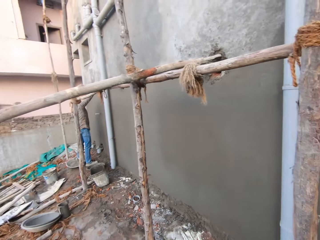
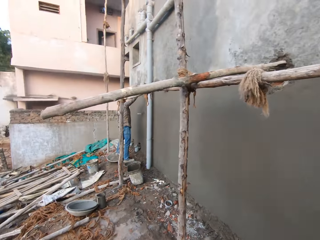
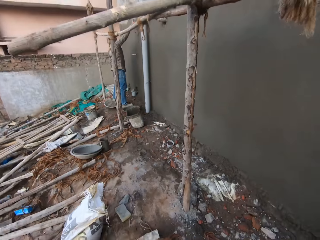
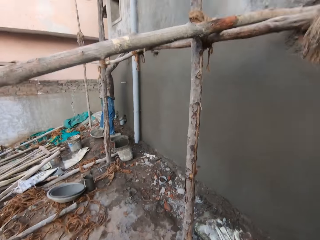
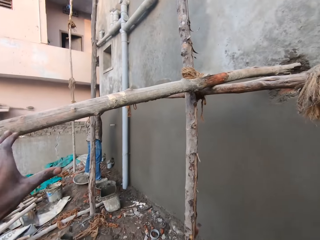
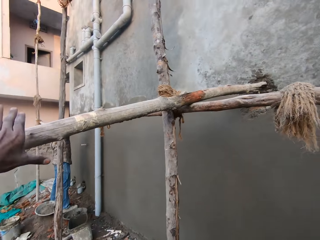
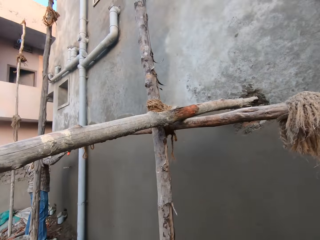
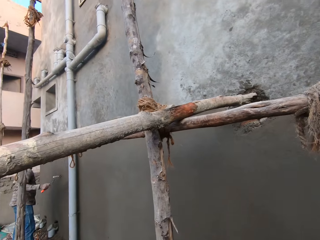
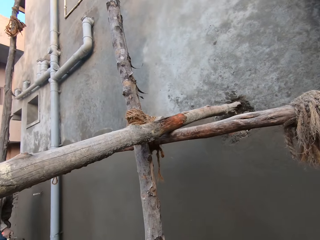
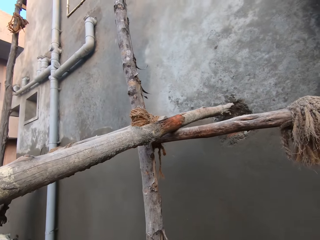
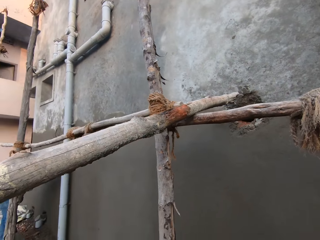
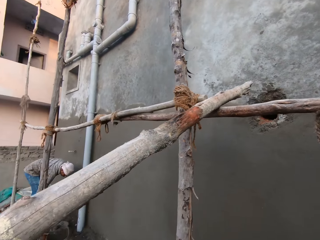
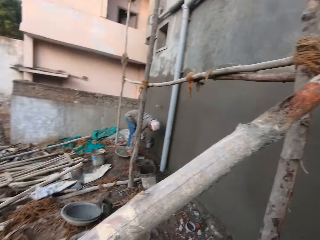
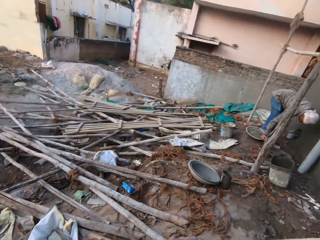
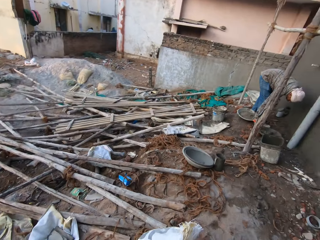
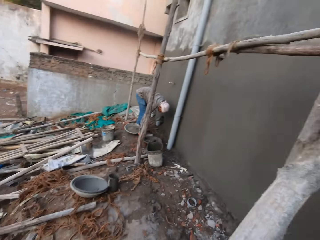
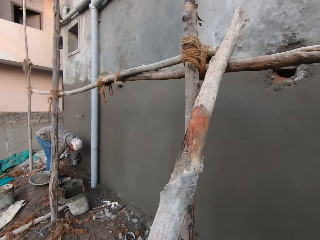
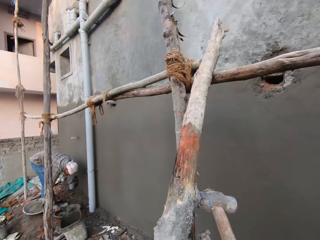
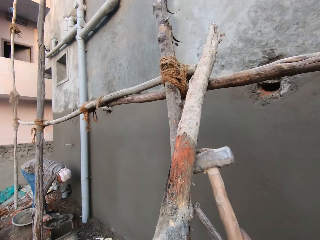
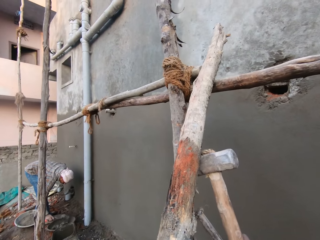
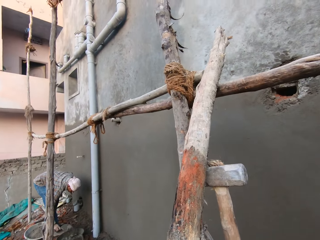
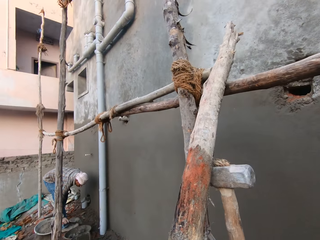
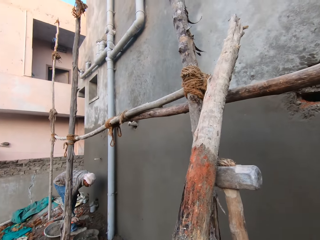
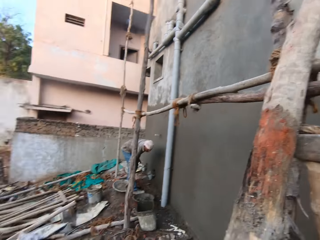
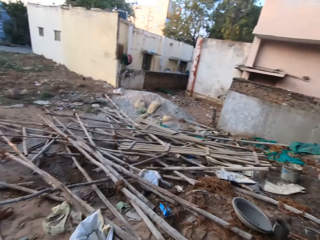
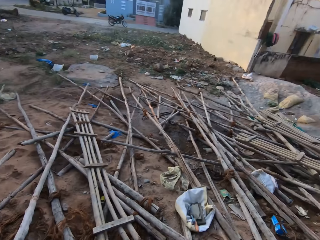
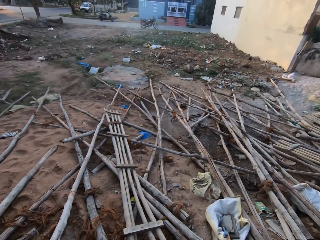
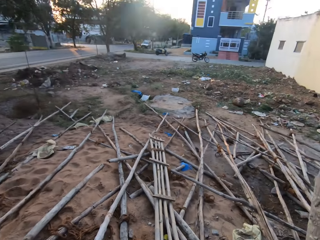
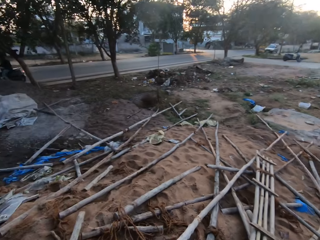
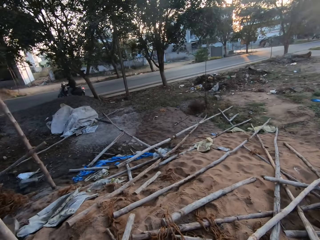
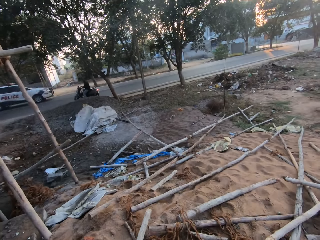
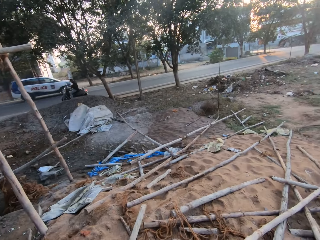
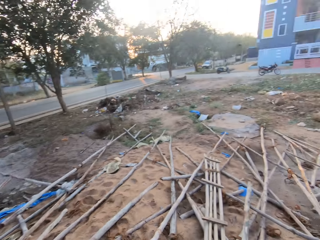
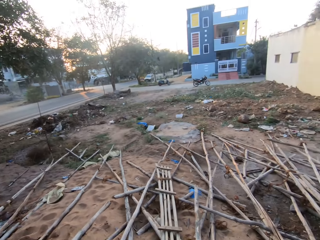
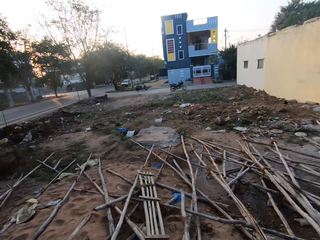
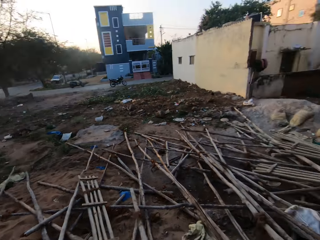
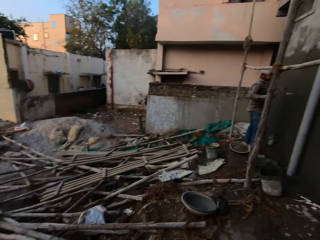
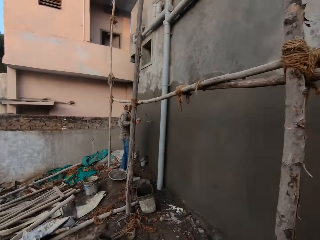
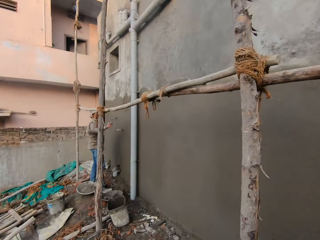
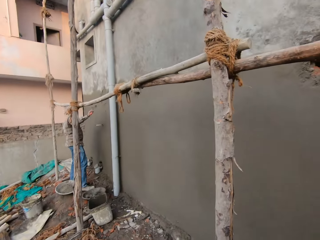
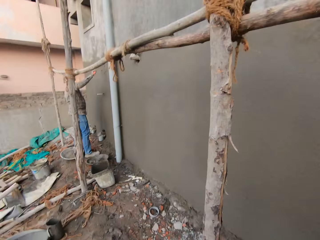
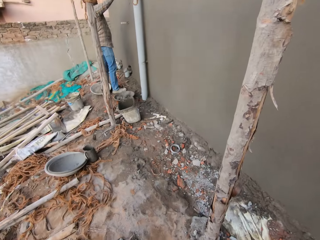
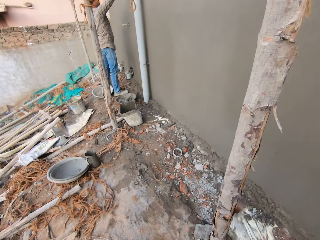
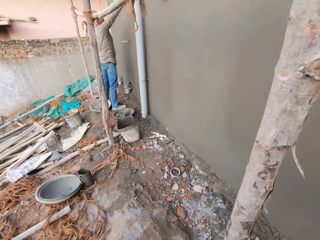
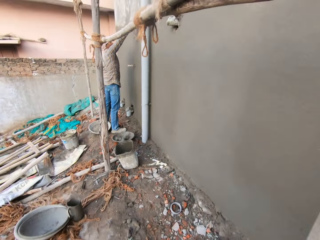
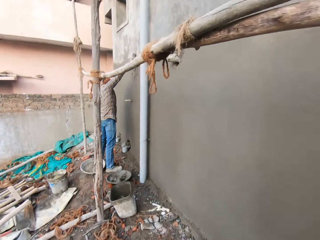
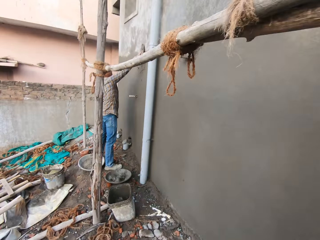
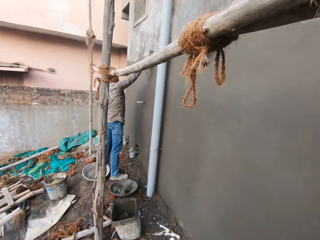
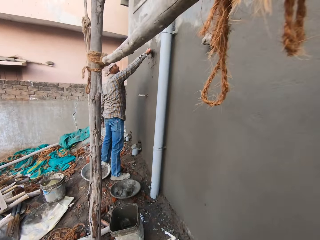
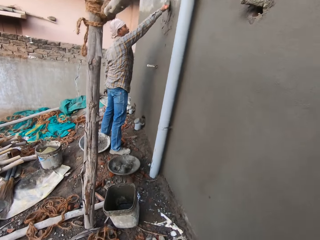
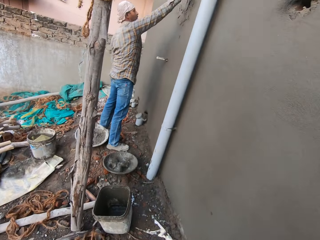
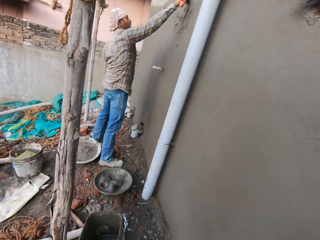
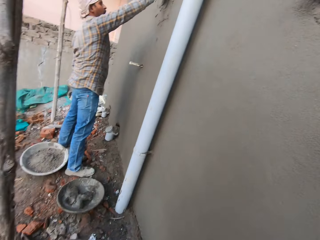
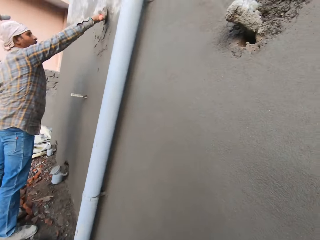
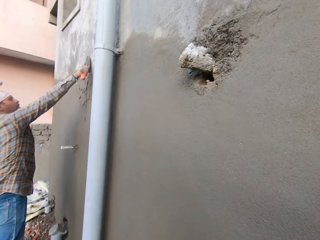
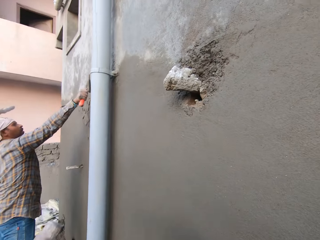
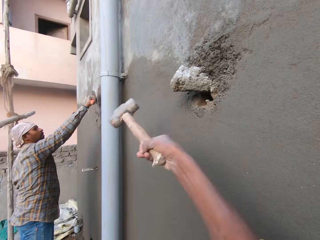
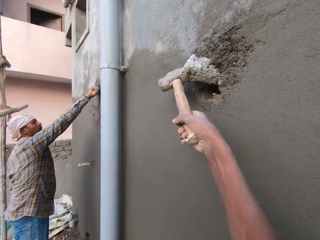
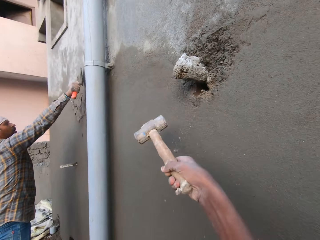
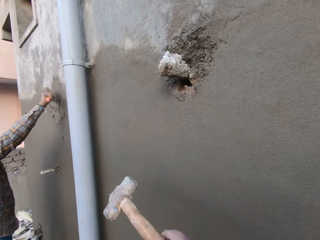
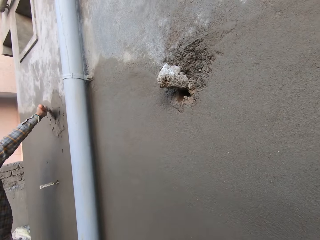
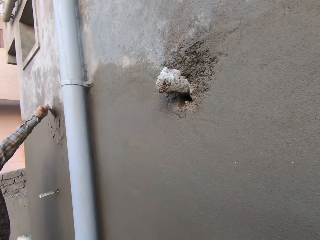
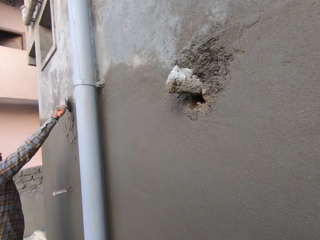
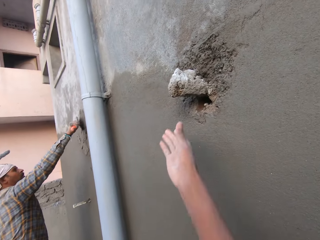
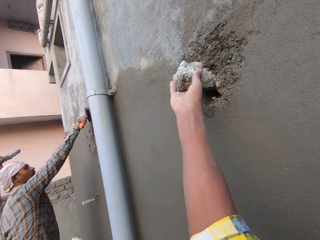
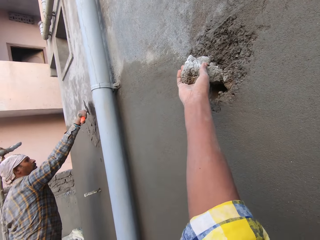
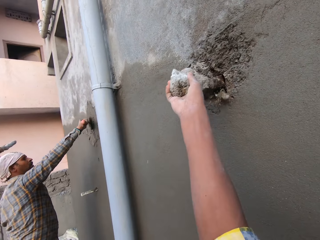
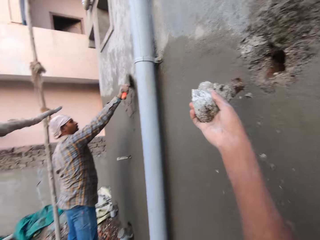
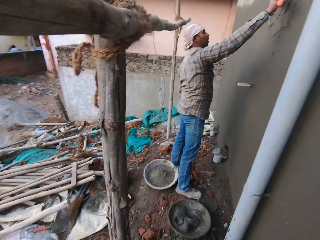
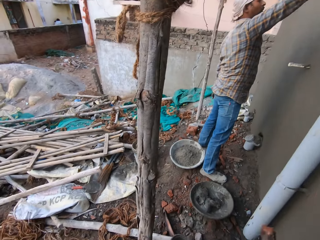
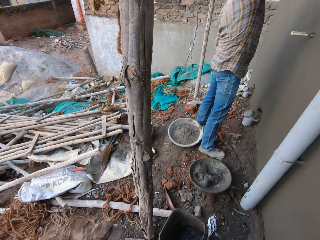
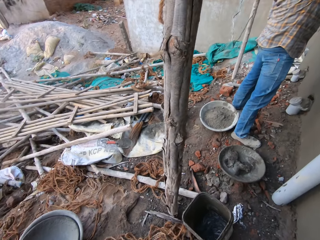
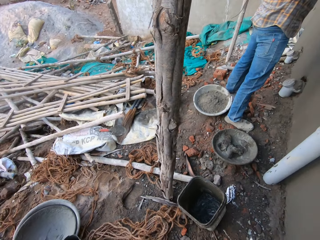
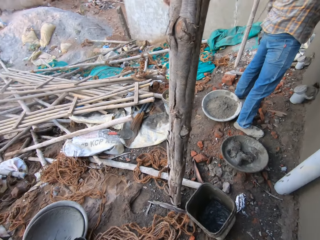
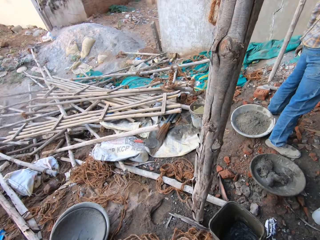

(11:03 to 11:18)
The man rubs cement on the wall with a trowel in his right hand. The camera wearer holds a bamboo stick or wood with his left hand. He pulls the bamboo stick on the wall stand with his left hand. The man scoops cement from a cement mixing bowl with the trowel in his right hand. The camera wearer pushes the bamboo stick with the hammer in his right hand. He throws the wood on the ground. The man rubs cement on the wall with the trowel in his right hand. The man plasters wall holes in the site building. The camera wearer hits a stone in a hole on the wall with the hammer in his right hand. He pulls the stone from the hole on the wall with his right hand.

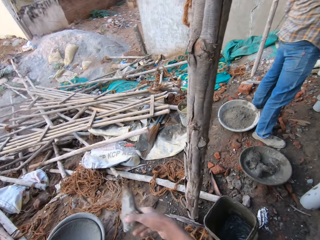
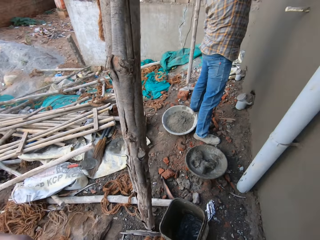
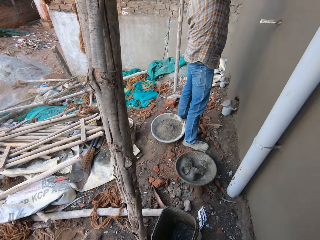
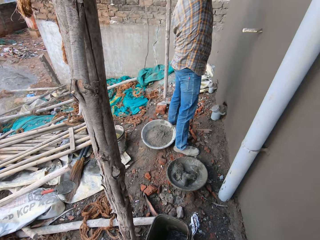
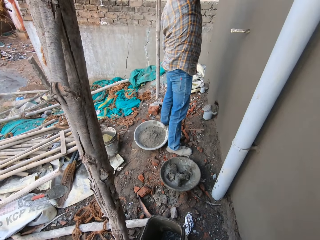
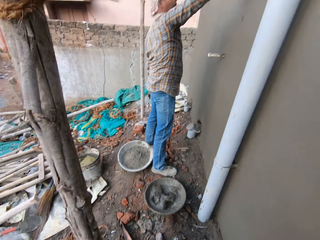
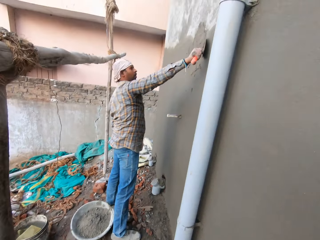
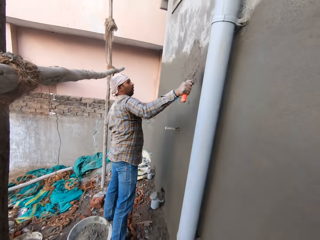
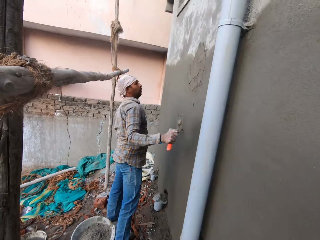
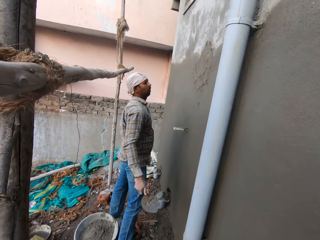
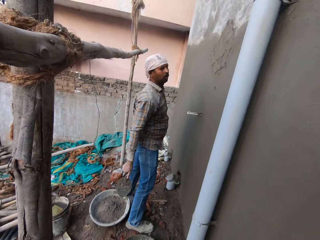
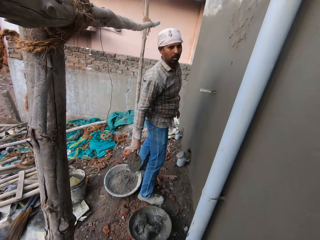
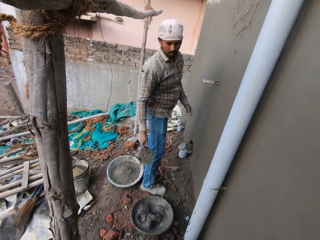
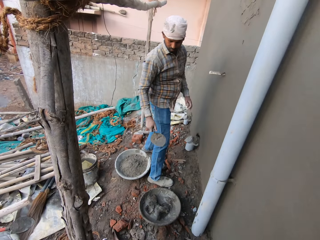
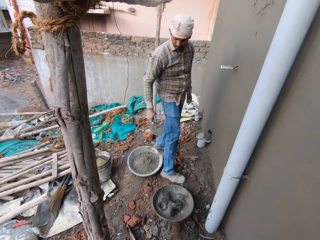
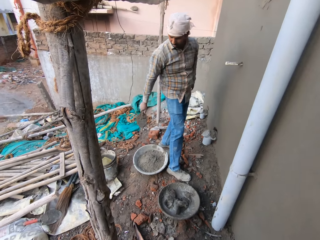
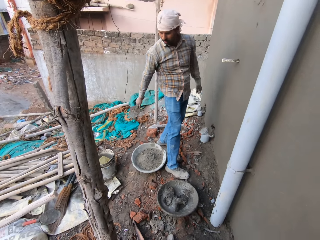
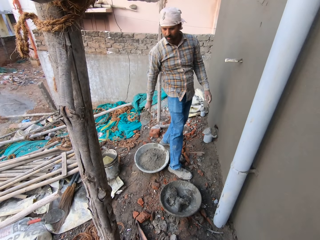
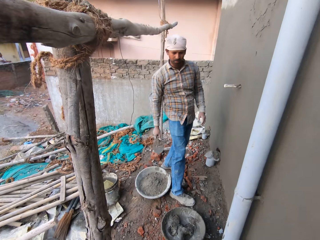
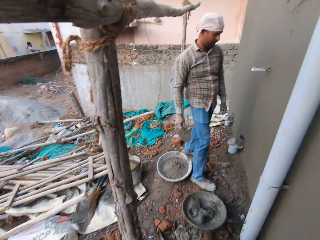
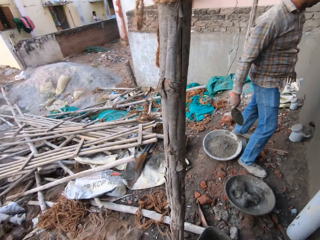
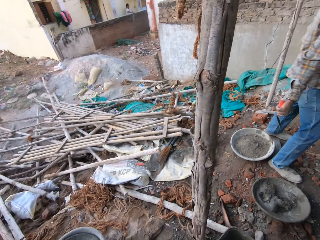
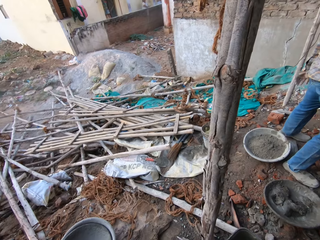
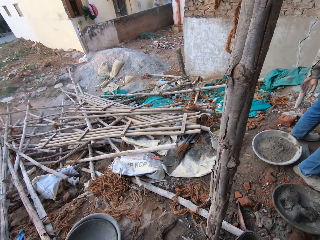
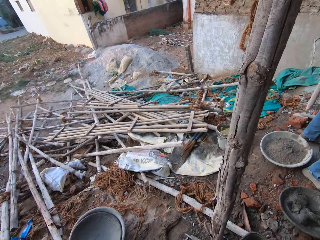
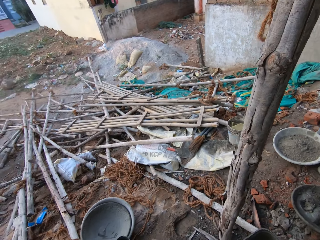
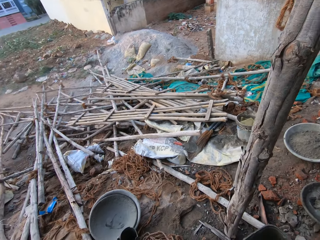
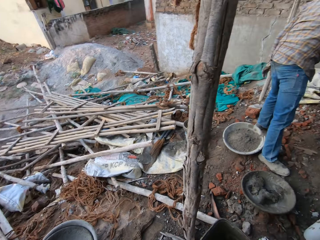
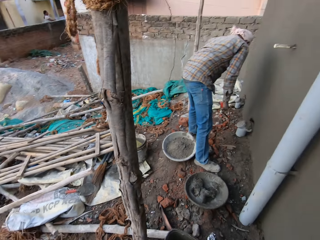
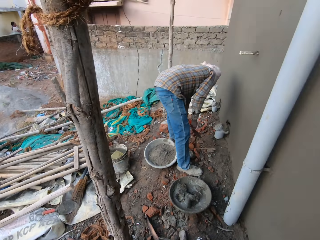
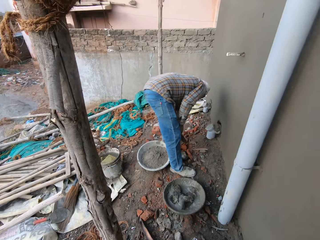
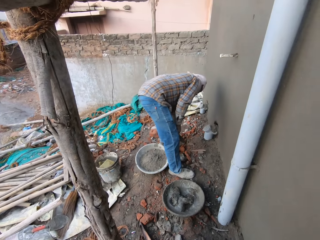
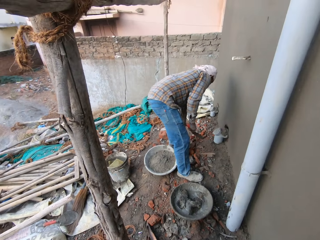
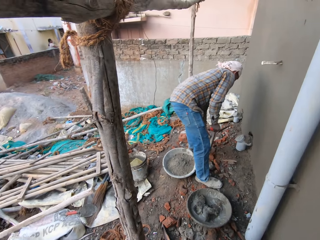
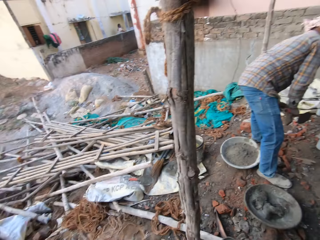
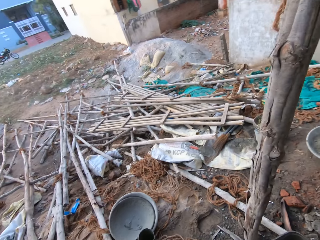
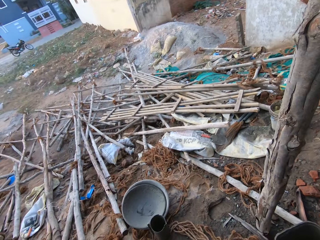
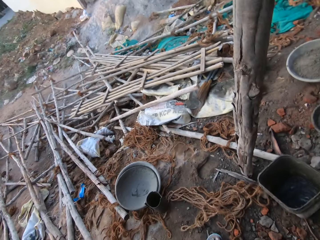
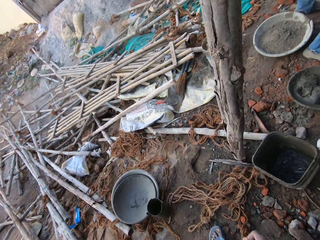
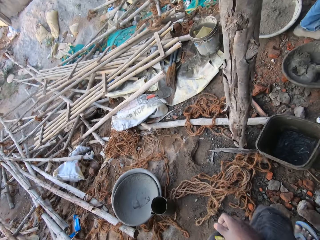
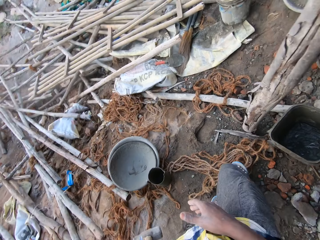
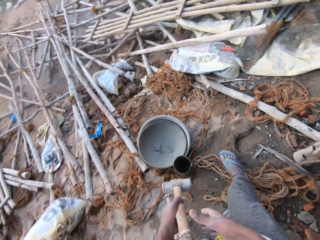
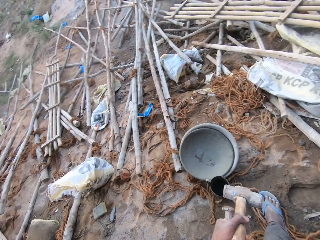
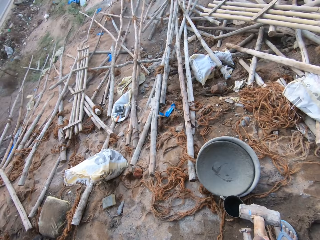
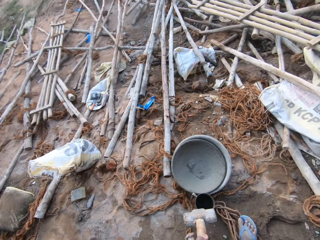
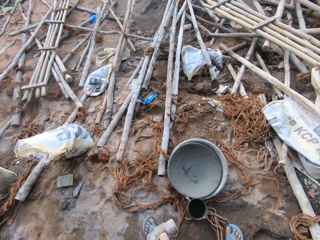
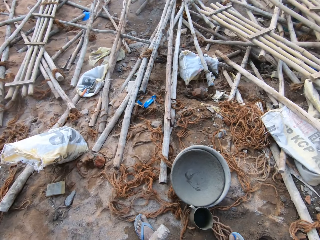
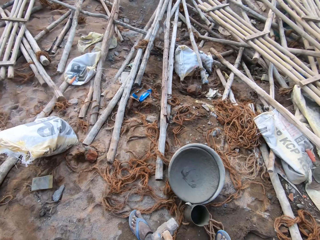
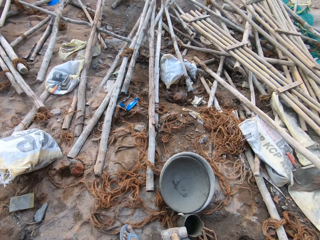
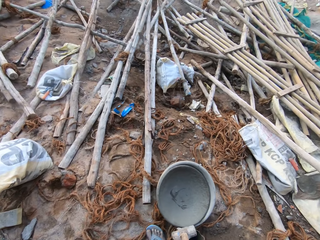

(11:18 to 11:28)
The camera wearer talks to the man. The man picks a stone on the ground and bends towards the ground. The camera wearer passes the hammer from his left hand to his right hand.
